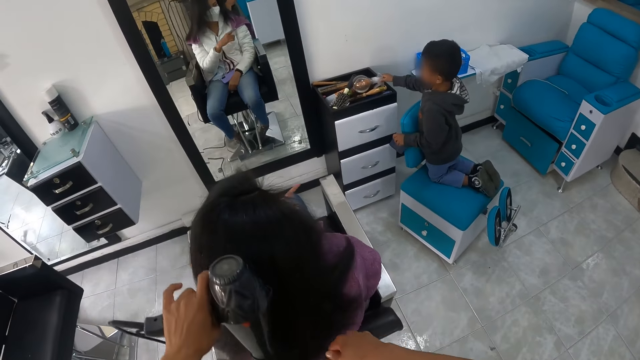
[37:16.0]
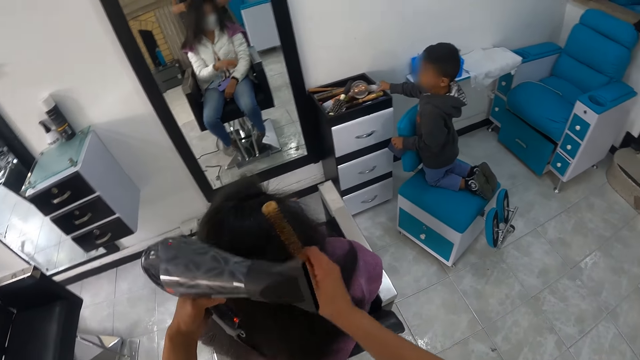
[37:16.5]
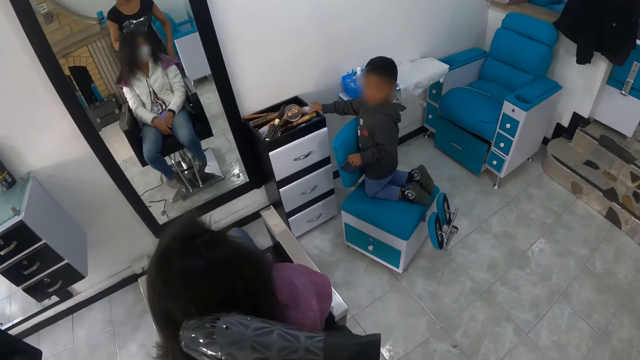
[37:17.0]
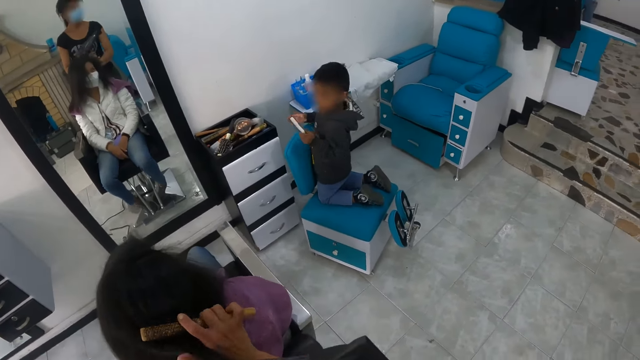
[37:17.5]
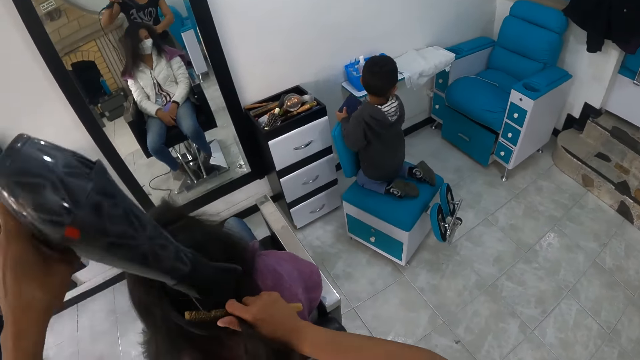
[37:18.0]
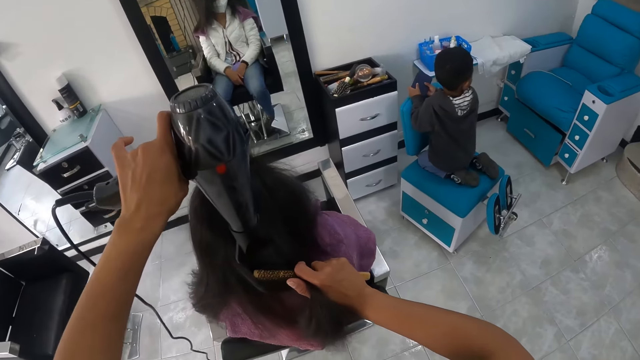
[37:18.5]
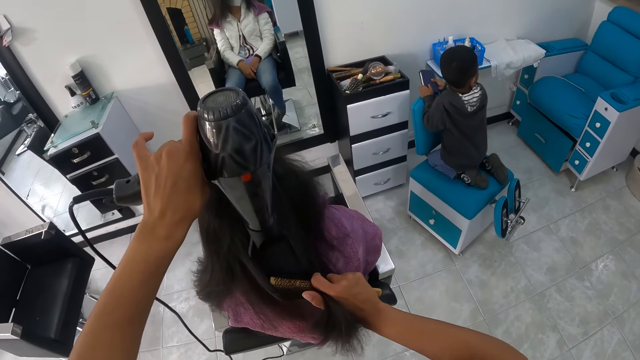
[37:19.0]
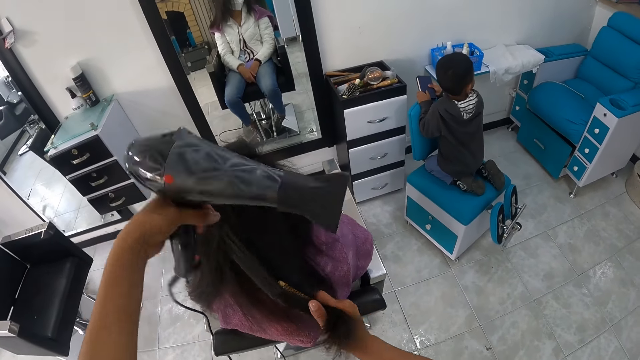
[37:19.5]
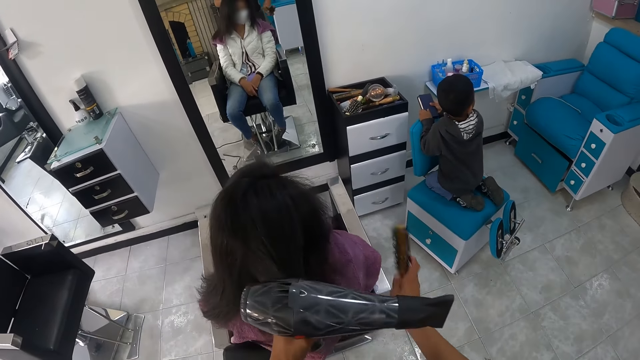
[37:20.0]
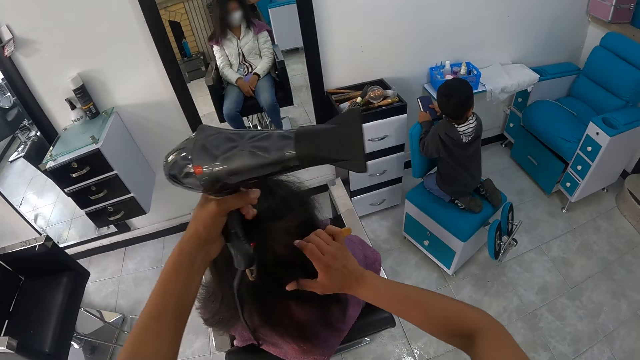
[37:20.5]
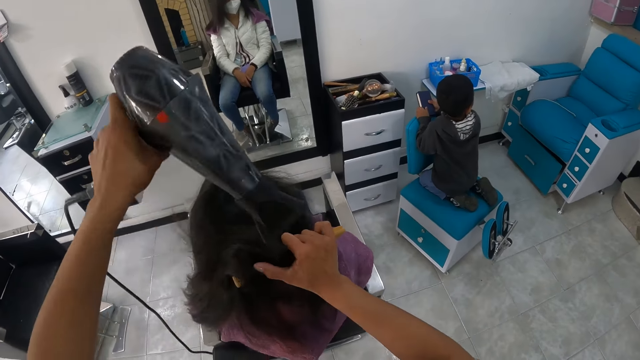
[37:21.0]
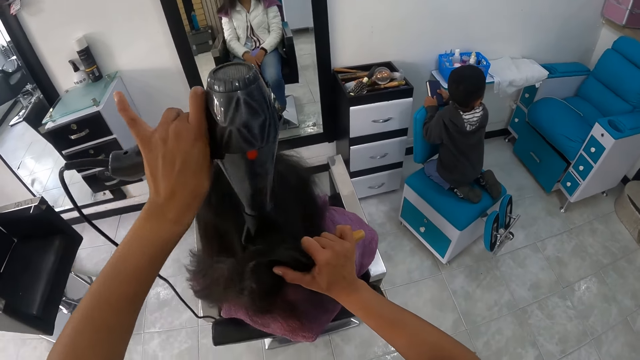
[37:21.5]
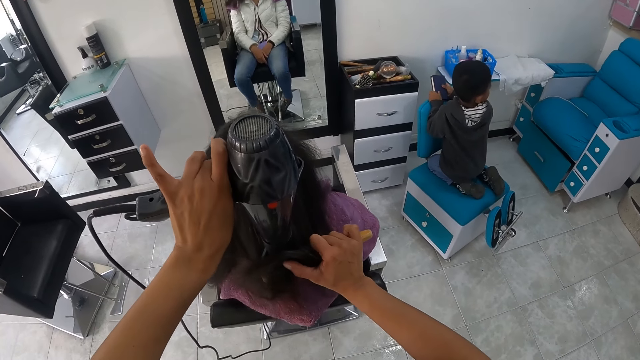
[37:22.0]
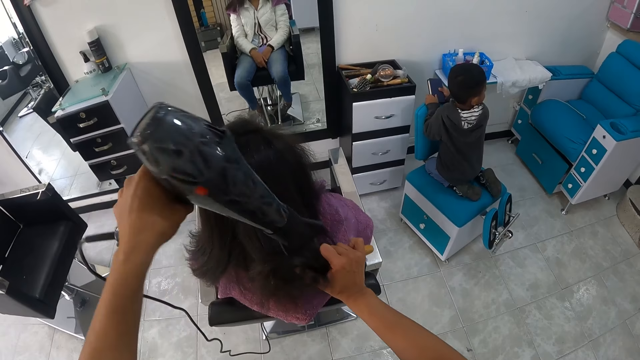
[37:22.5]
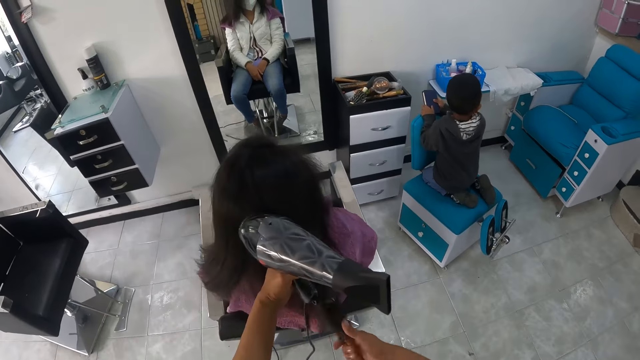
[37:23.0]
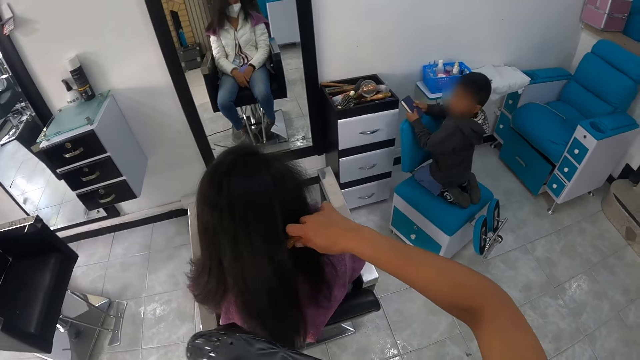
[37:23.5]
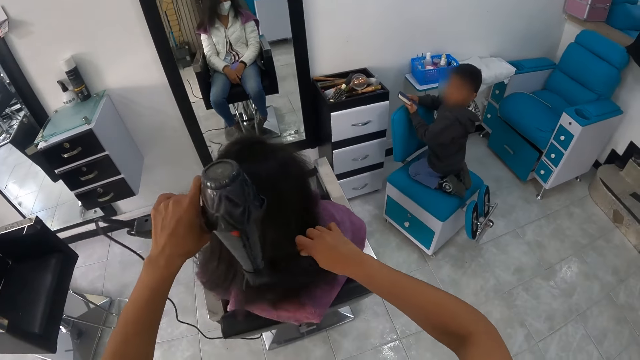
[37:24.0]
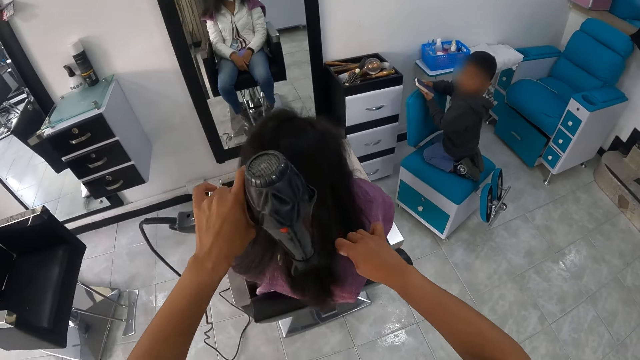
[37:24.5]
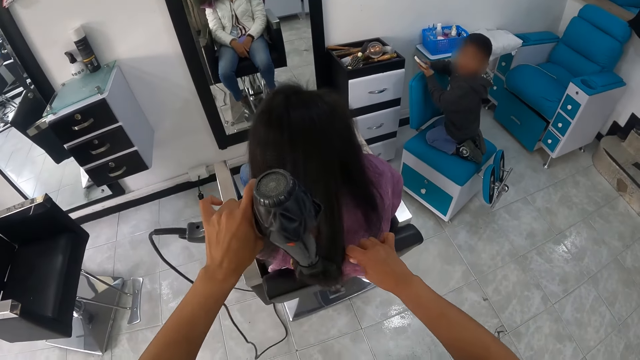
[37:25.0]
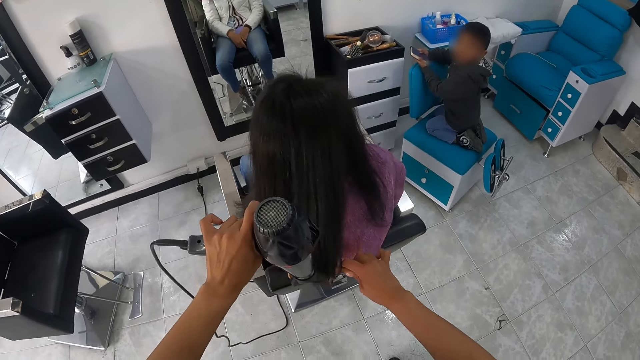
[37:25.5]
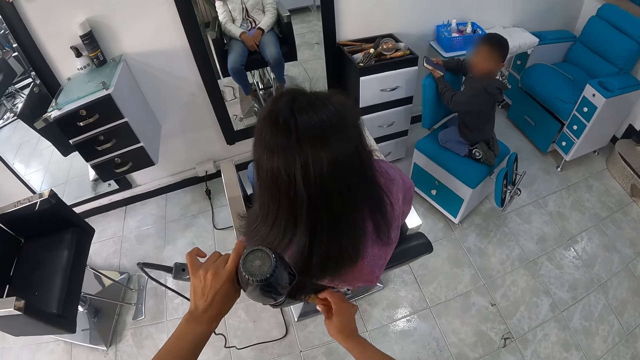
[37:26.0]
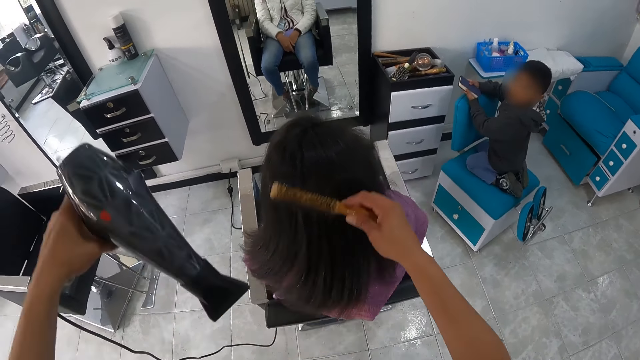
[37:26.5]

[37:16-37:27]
The boy drops the spray can in the drawer top with his right hand. The woman converses with the boy. The boy holds the bible with his hands. The camera wearer blow-dries the woman's hair. They comb the woman's hair. They blow-dry the woman's hair.

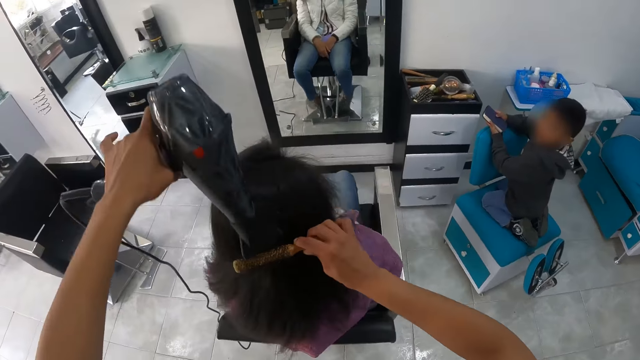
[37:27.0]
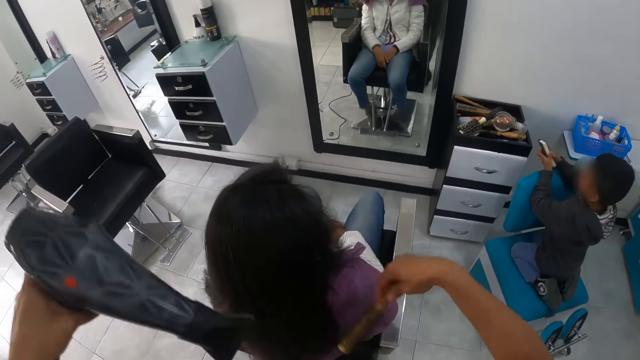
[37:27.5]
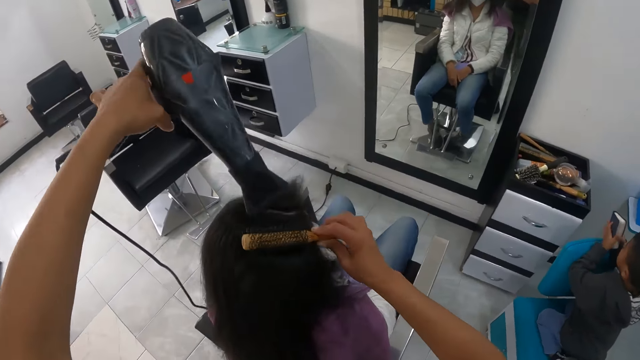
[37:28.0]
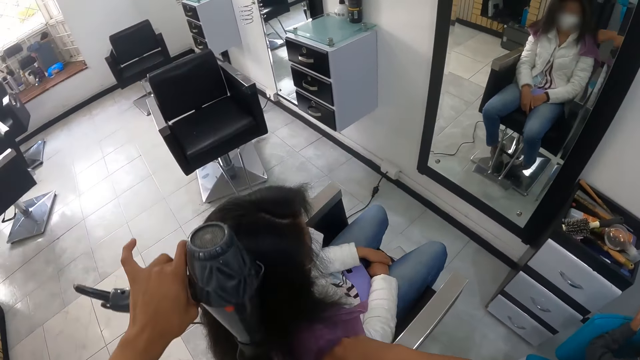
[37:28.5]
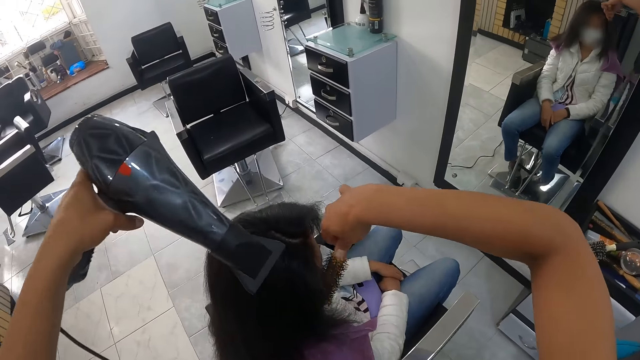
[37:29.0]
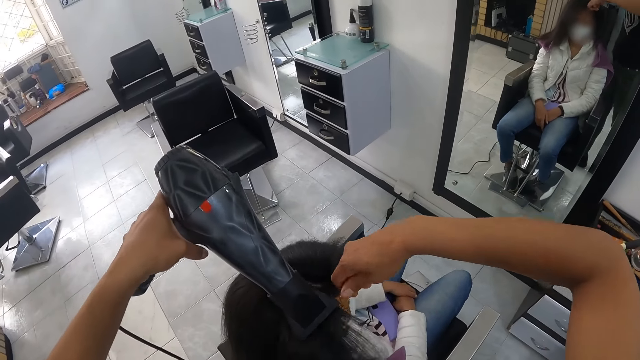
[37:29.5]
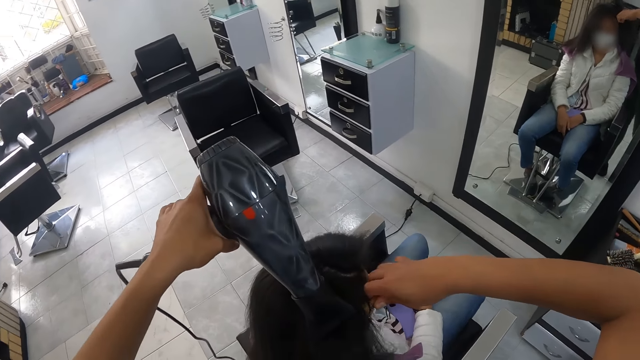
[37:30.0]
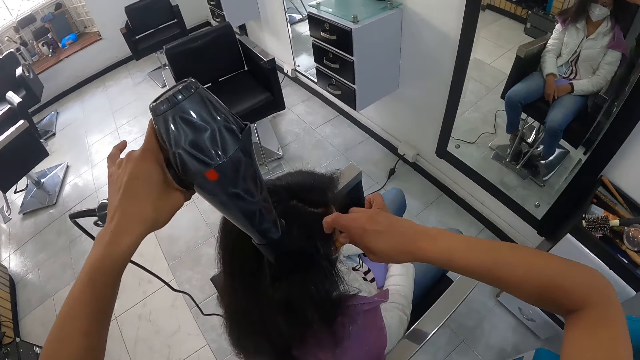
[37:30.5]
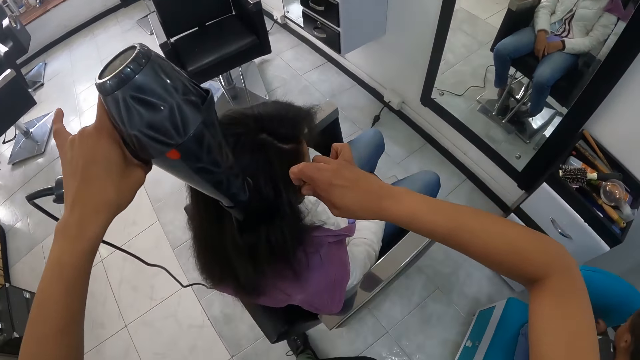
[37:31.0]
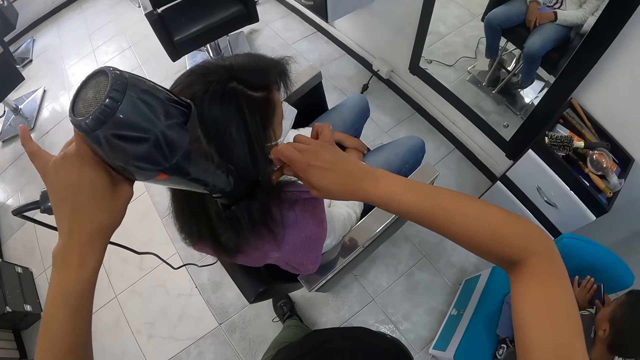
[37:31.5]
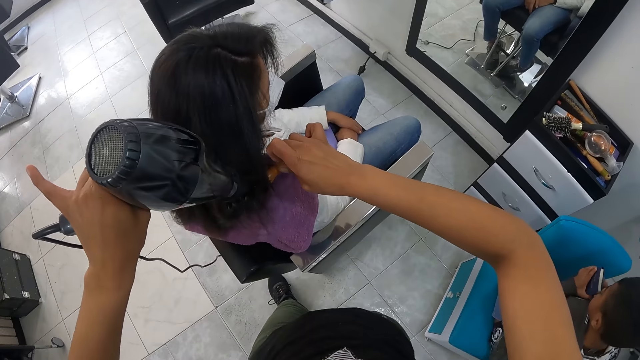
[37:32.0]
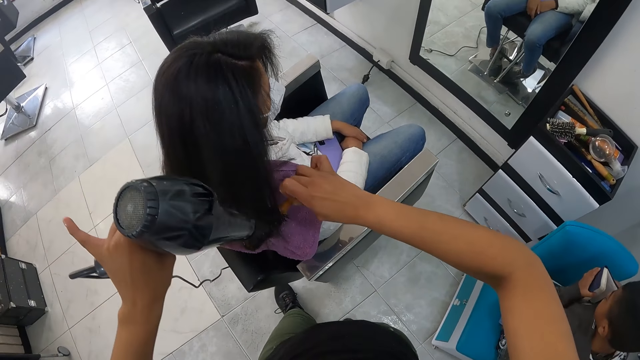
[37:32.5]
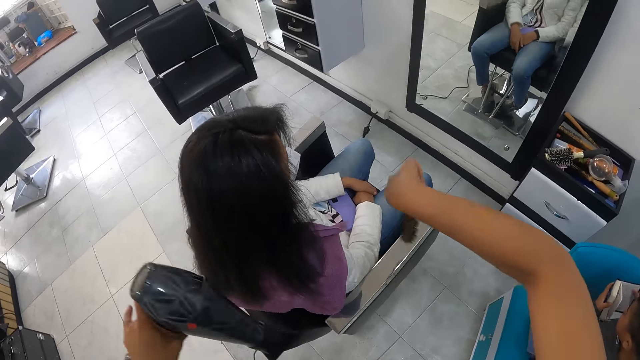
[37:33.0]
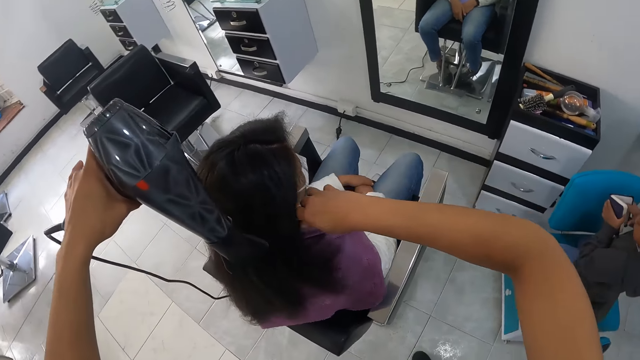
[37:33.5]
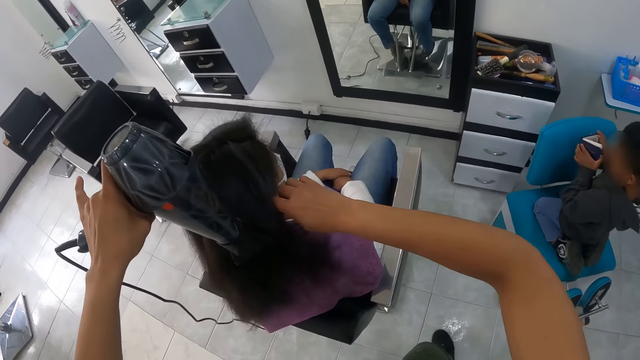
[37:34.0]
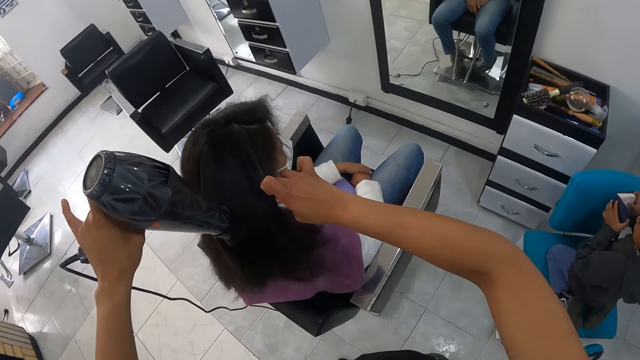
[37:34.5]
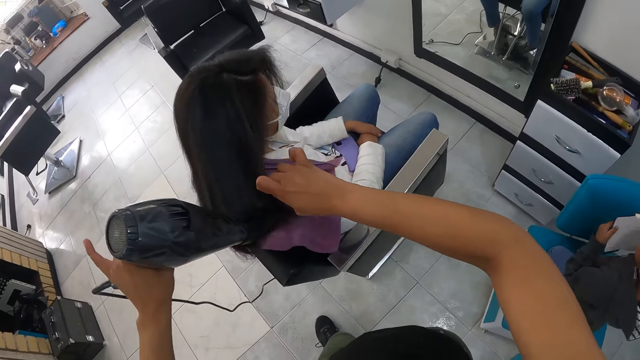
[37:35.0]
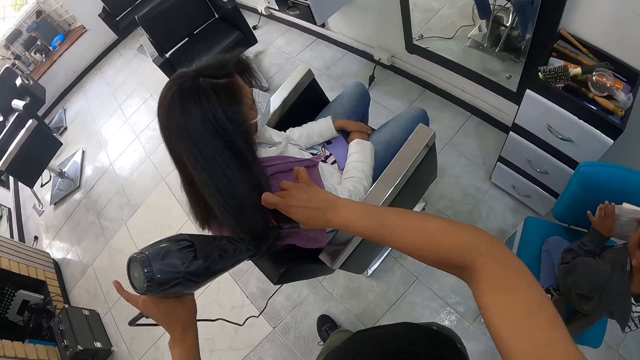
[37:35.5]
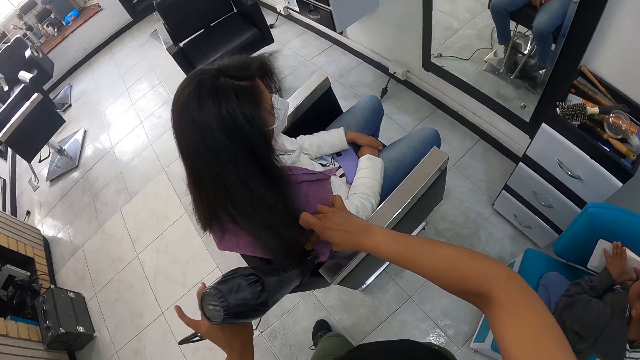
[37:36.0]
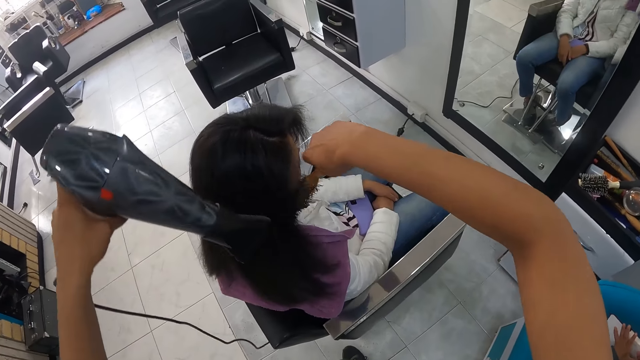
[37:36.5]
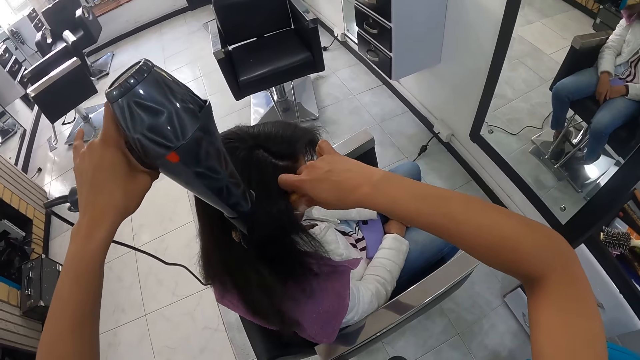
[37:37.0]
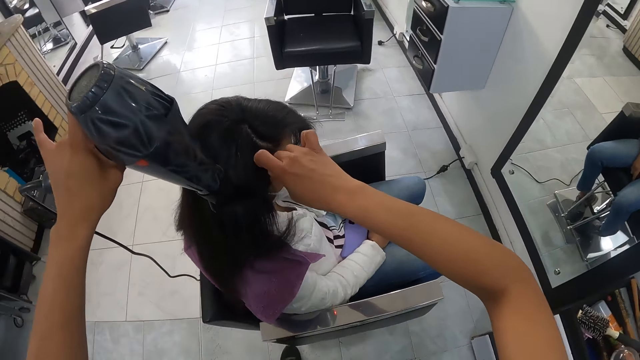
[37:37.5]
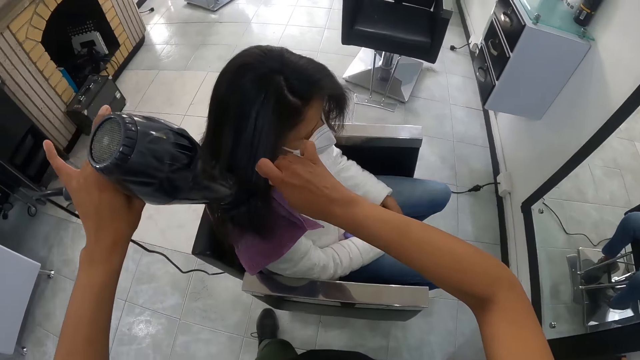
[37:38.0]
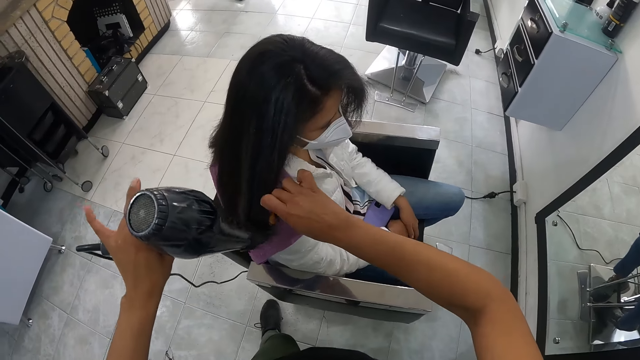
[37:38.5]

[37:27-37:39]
The boy opens the bible with his hands. The boy holds the bible in his hands. The boy opens the bible in his hands.
